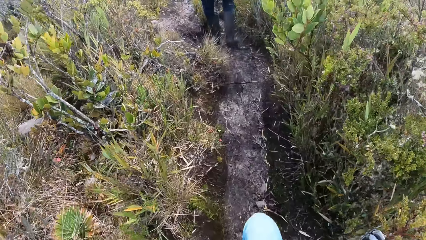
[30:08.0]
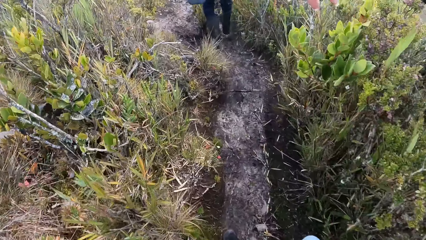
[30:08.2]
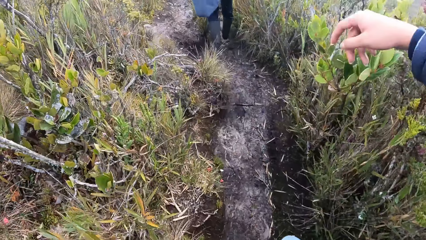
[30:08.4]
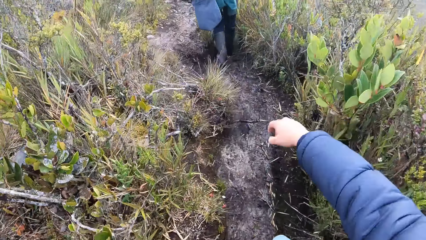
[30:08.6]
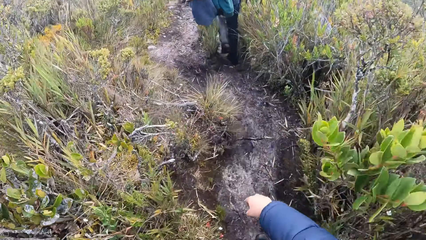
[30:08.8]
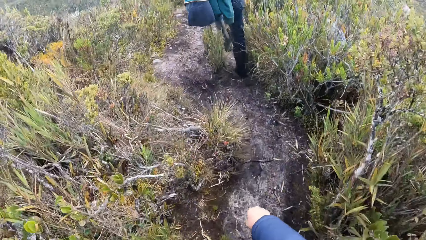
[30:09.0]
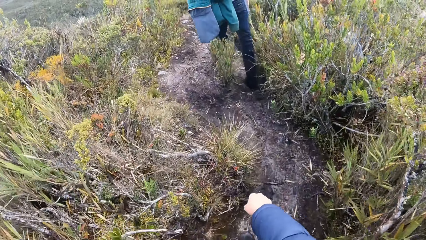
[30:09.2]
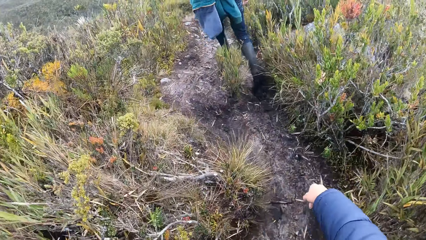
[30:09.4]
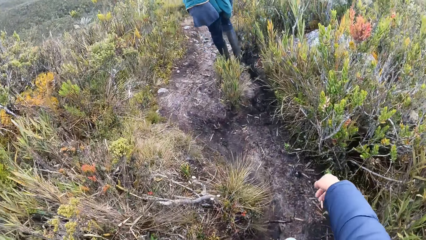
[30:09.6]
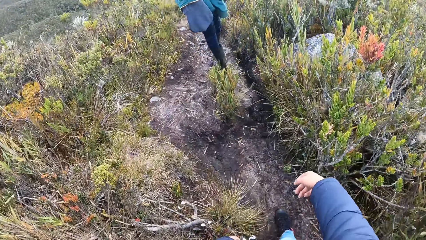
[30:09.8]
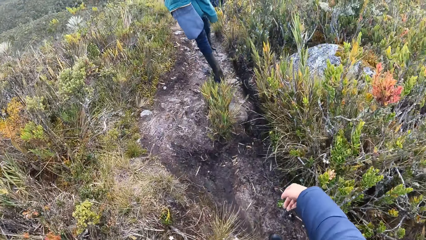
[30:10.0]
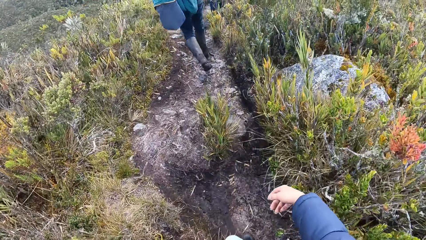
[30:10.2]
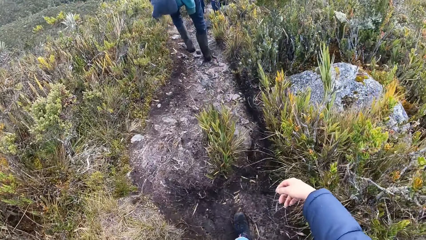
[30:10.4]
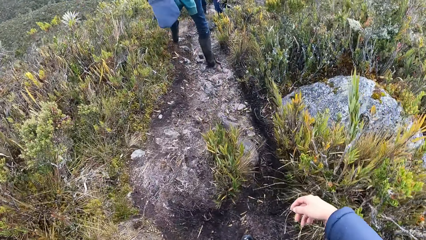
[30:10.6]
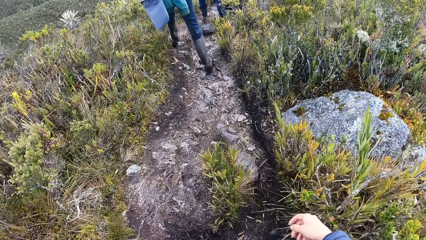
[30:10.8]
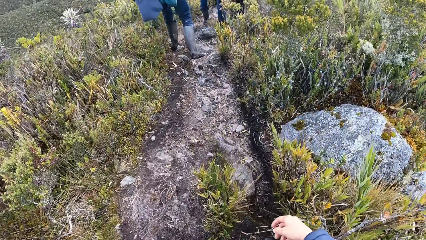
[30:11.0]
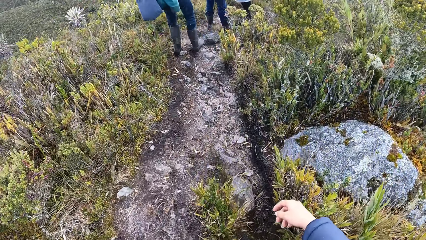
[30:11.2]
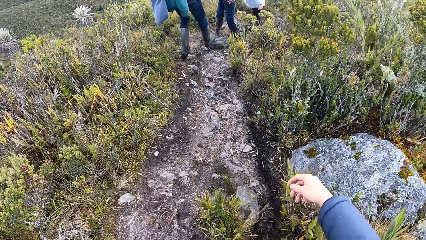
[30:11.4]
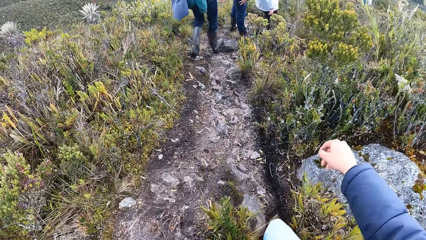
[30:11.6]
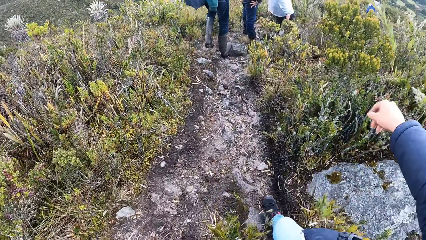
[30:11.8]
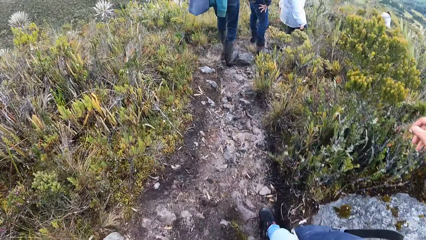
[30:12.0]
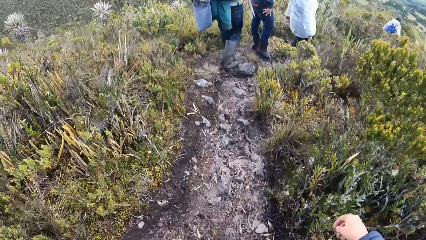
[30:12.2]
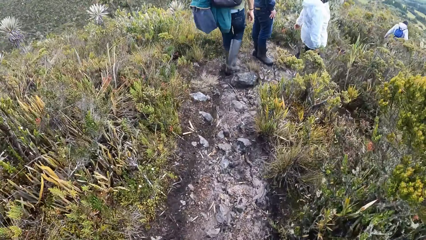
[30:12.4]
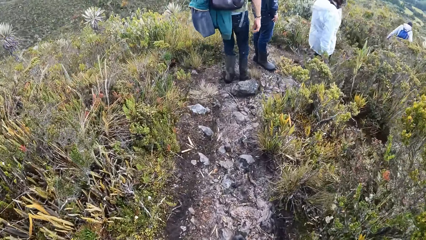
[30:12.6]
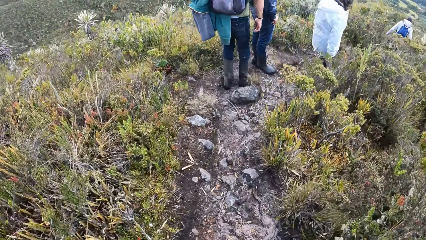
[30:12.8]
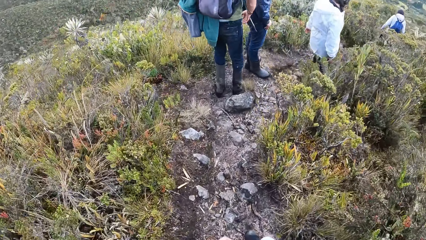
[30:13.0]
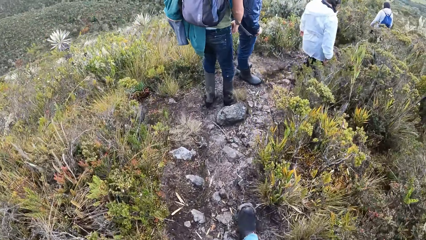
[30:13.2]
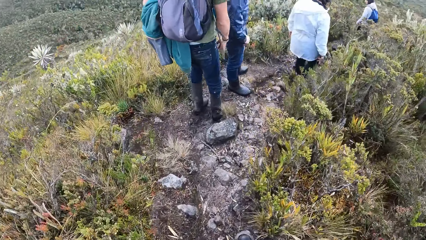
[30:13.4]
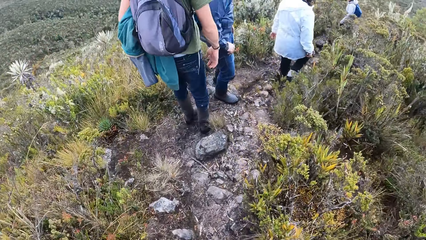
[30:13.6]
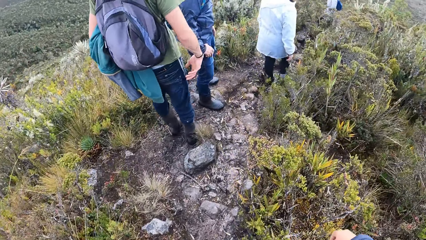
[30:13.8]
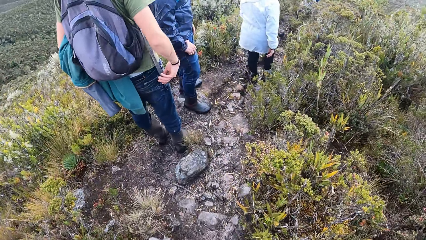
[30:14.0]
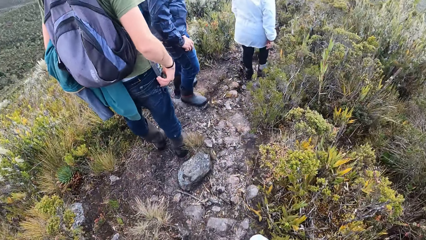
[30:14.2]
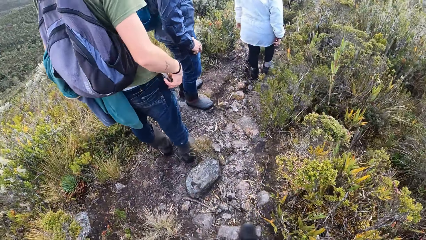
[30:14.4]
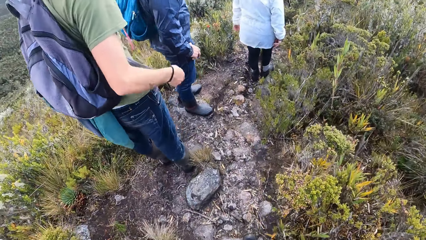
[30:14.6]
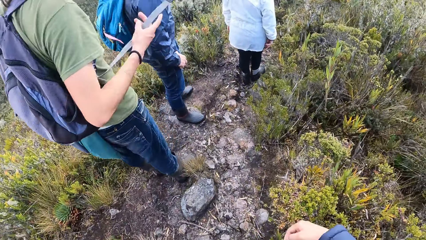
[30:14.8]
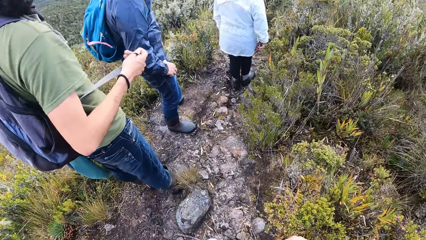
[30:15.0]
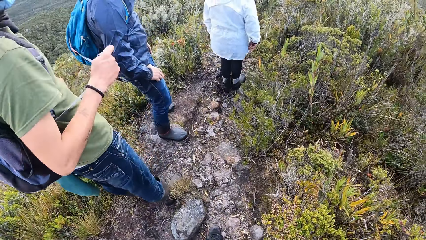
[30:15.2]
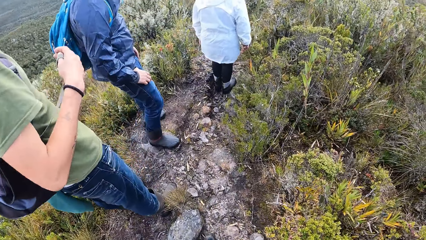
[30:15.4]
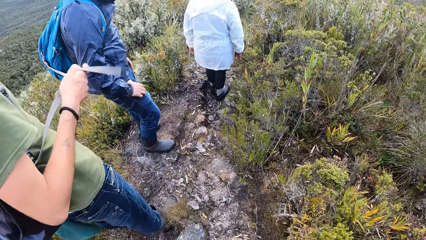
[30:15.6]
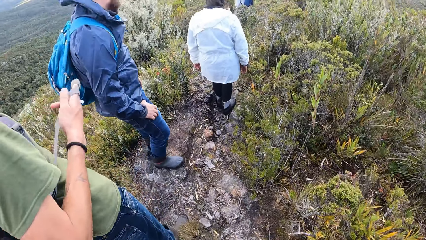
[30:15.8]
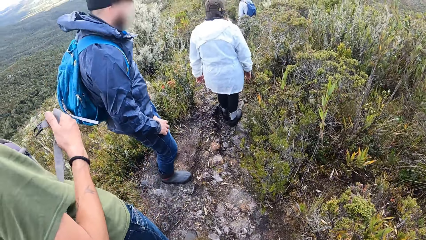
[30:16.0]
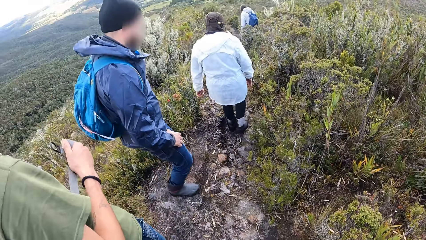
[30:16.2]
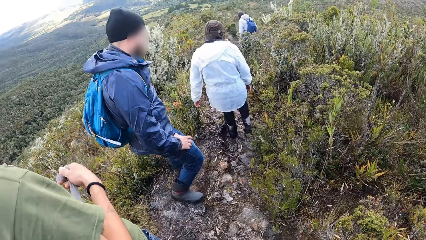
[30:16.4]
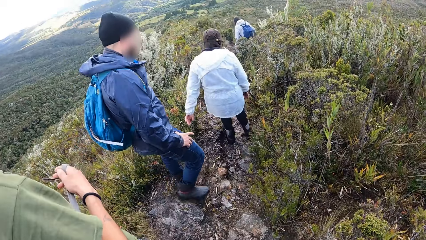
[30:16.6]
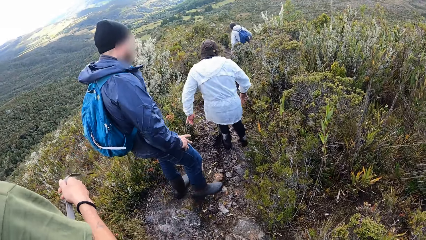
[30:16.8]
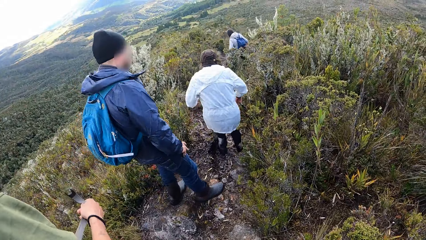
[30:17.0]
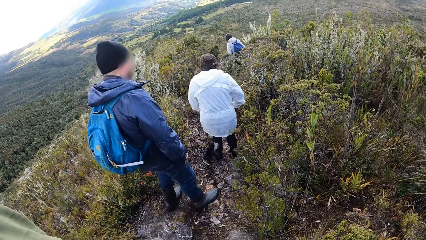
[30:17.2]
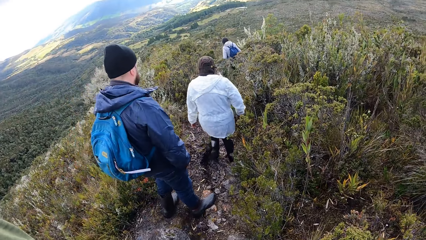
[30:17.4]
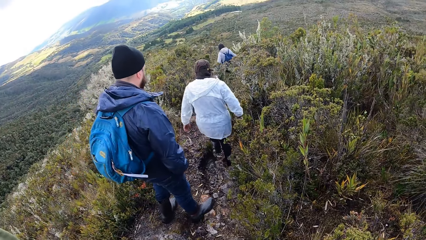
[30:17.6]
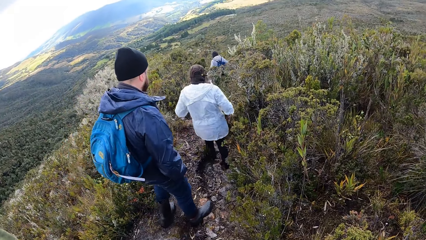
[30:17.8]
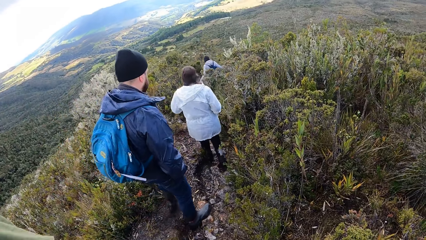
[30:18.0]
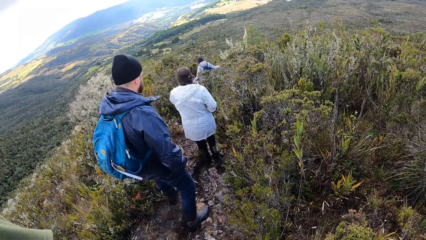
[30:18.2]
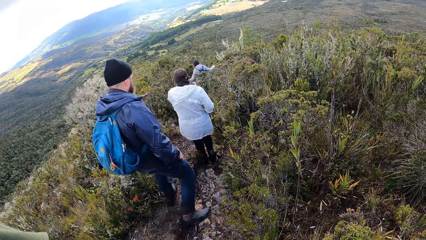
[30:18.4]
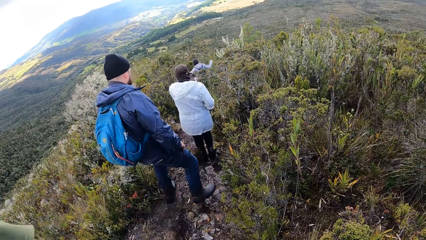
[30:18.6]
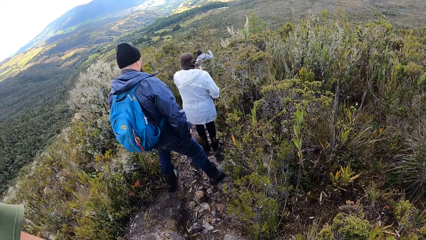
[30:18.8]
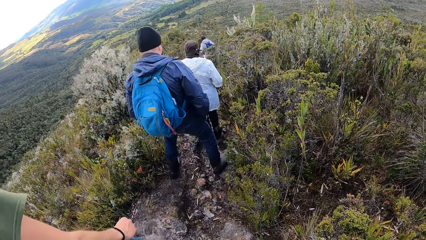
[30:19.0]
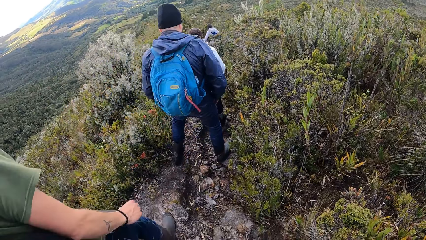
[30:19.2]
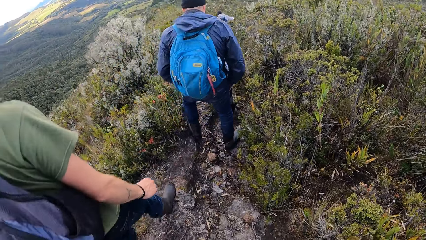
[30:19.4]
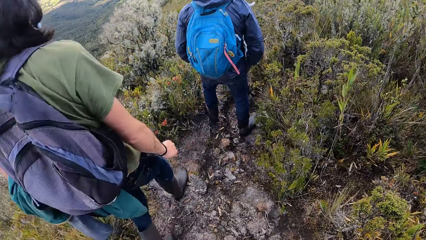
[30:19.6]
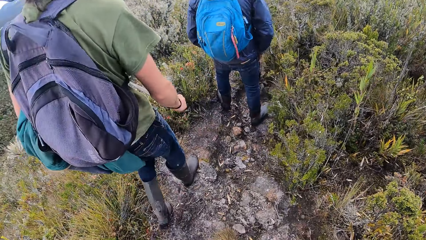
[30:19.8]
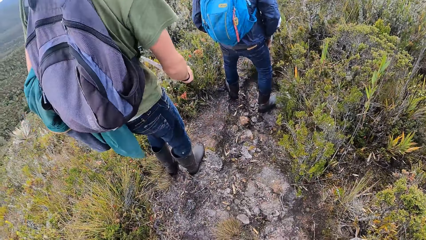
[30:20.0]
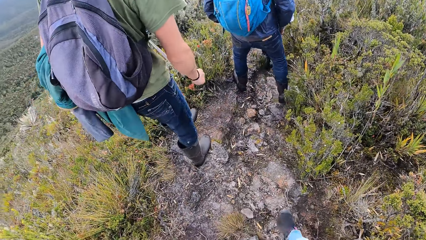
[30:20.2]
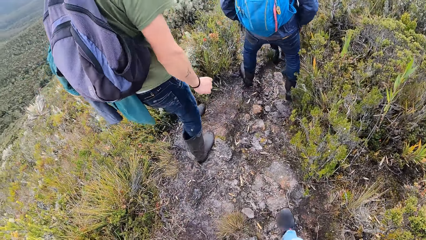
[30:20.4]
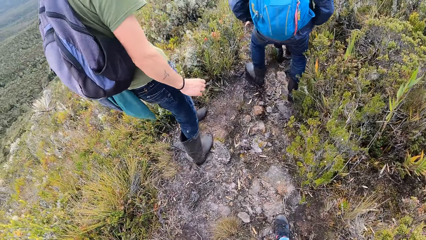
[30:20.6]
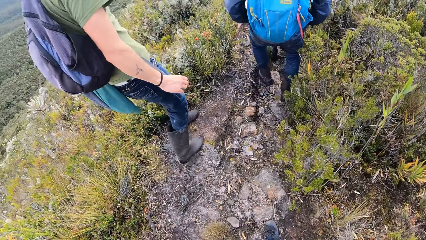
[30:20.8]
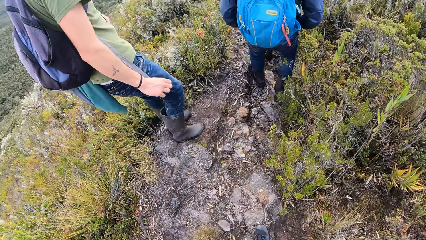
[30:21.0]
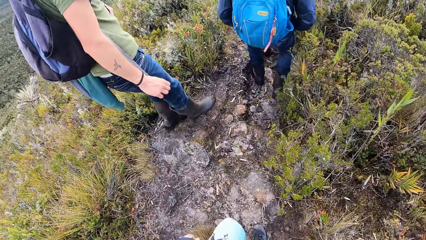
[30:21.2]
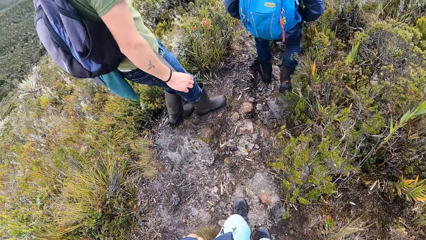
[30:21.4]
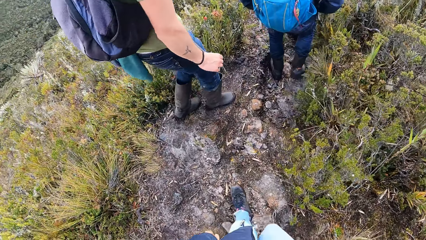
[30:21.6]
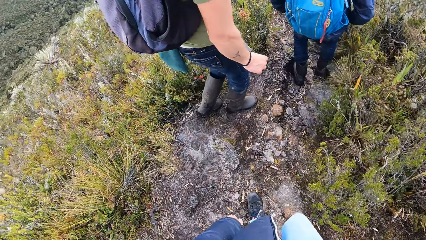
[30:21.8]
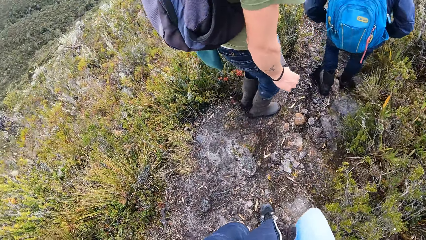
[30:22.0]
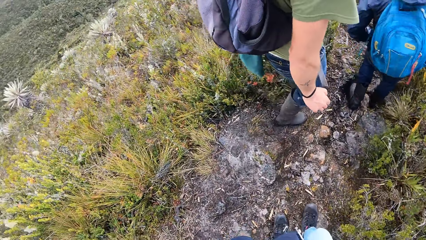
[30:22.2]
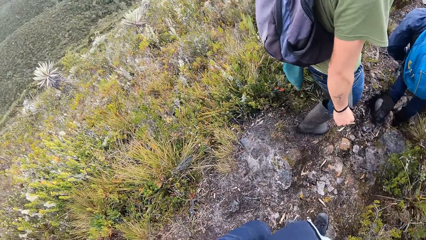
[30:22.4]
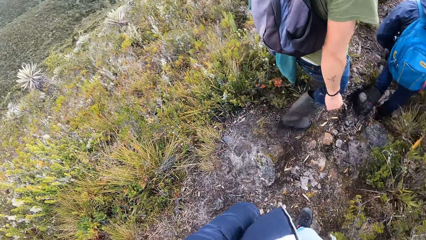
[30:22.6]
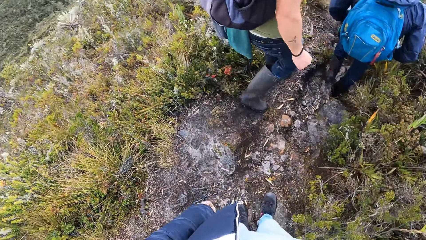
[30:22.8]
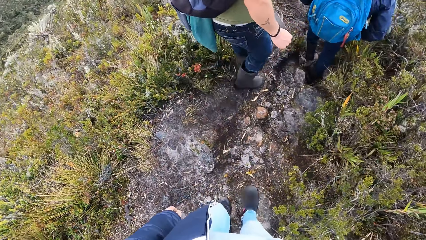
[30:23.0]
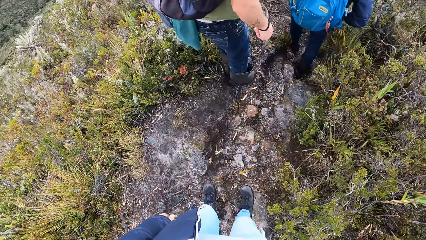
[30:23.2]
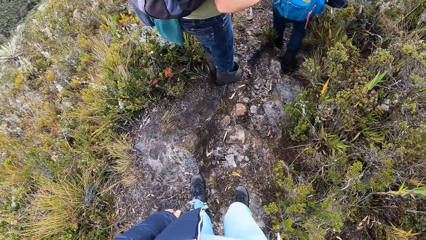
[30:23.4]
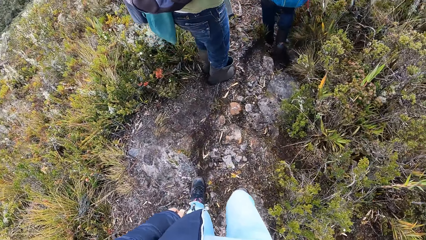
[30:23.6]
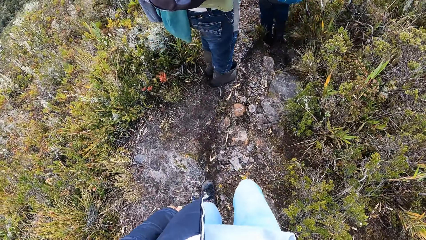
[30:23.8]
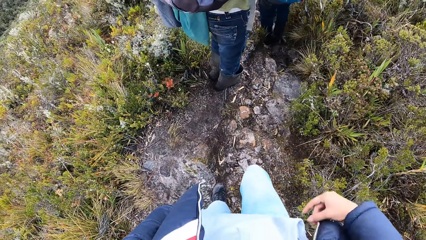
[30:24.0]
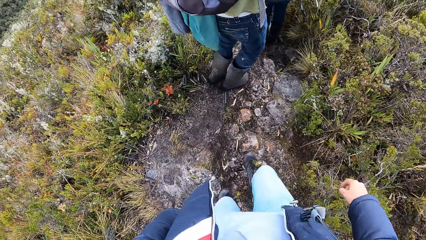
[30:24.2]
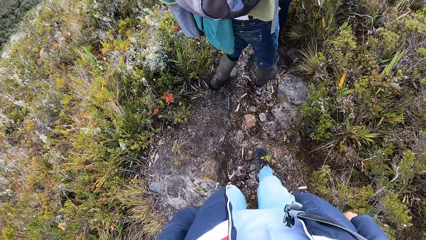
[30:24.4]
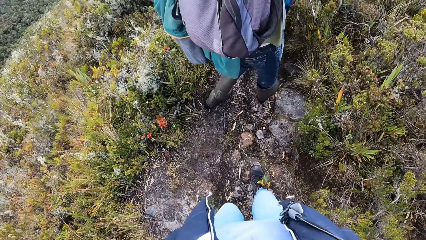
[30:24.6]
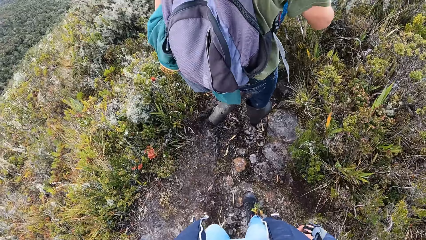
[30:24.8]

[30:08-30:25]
A man picks up the bag string and stands on the path. The man swings the bag string. The camera wearer stands on the path. They walk around the field.
